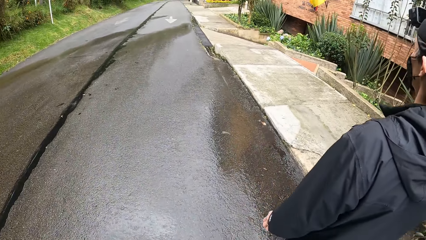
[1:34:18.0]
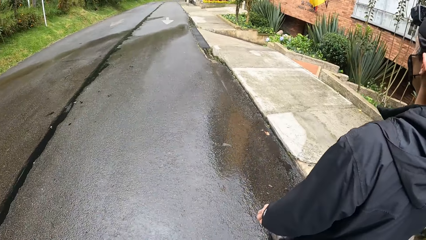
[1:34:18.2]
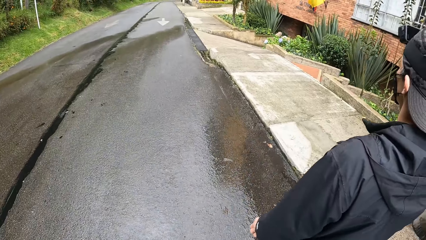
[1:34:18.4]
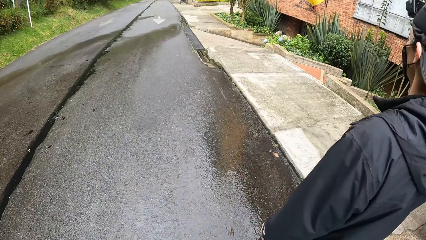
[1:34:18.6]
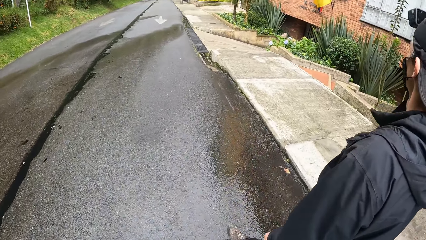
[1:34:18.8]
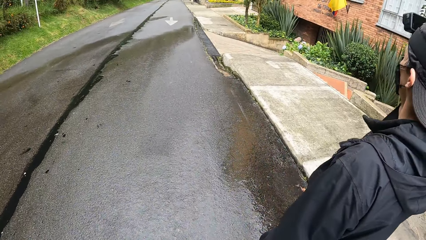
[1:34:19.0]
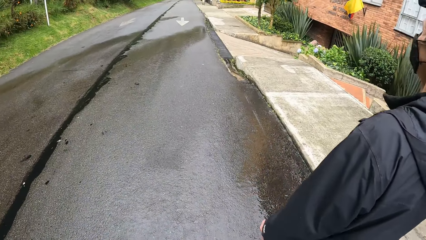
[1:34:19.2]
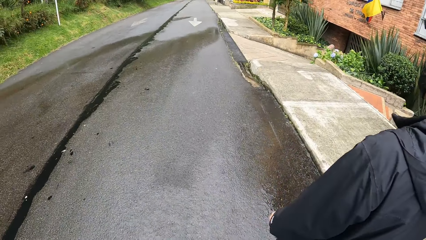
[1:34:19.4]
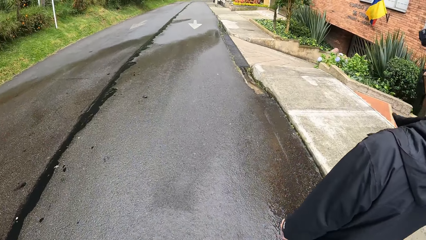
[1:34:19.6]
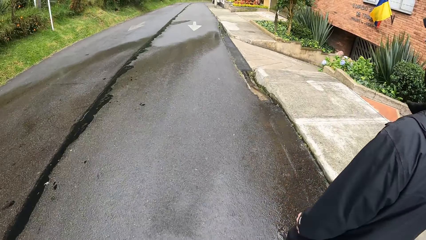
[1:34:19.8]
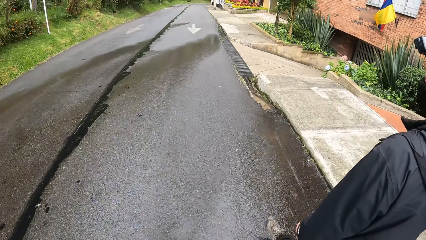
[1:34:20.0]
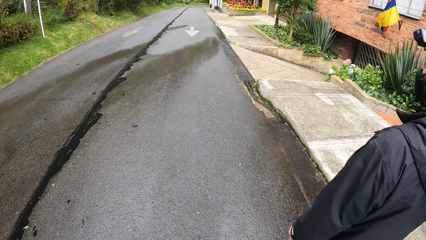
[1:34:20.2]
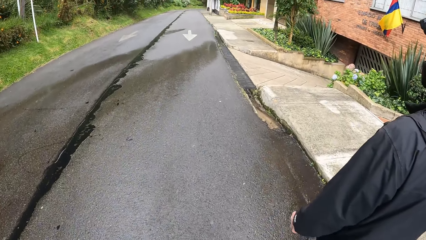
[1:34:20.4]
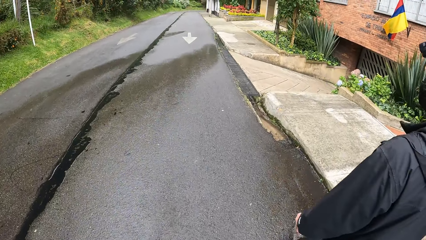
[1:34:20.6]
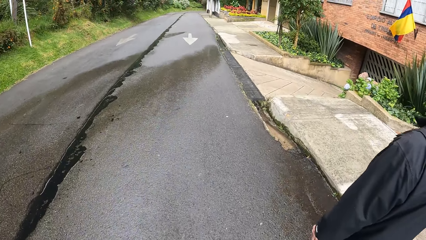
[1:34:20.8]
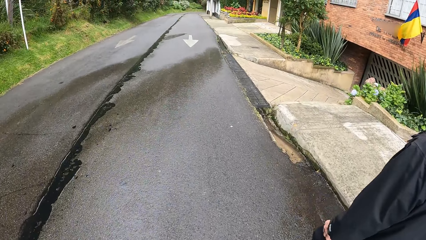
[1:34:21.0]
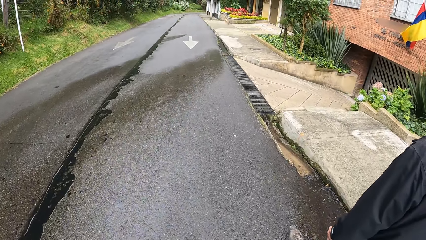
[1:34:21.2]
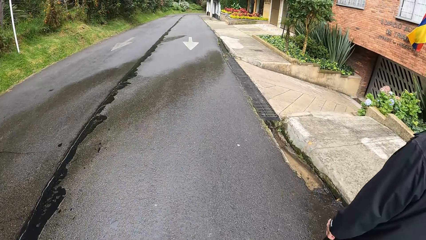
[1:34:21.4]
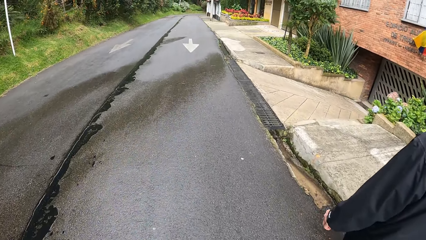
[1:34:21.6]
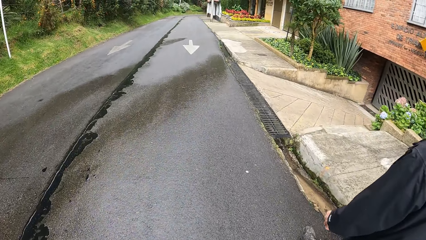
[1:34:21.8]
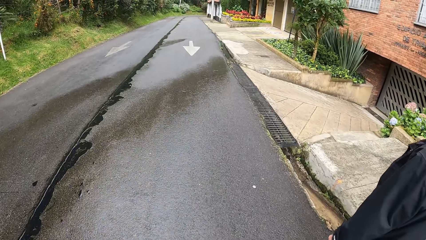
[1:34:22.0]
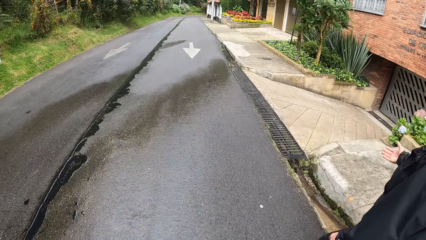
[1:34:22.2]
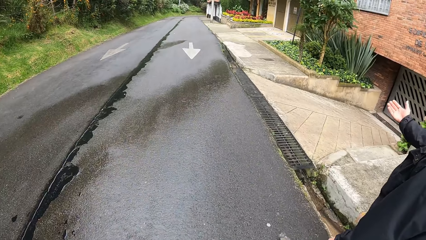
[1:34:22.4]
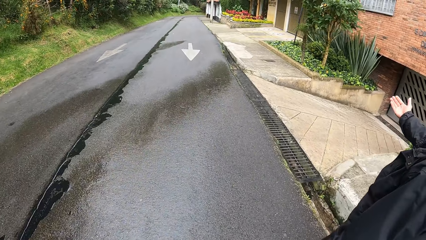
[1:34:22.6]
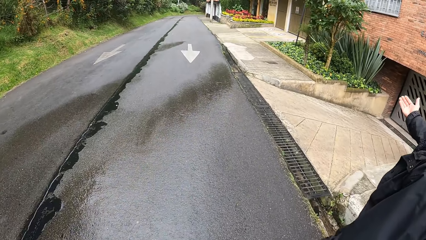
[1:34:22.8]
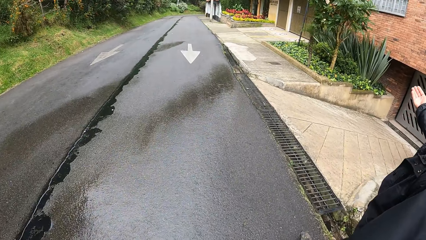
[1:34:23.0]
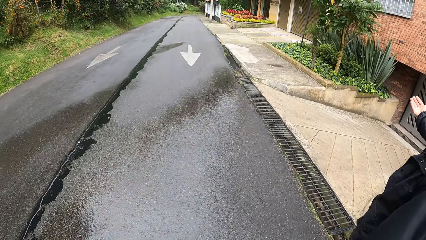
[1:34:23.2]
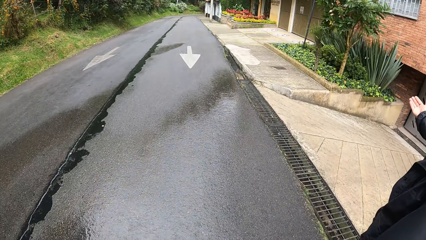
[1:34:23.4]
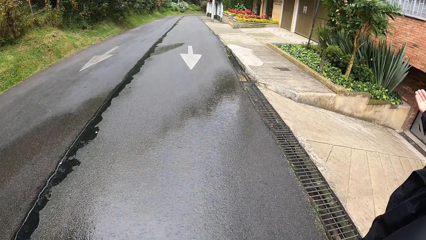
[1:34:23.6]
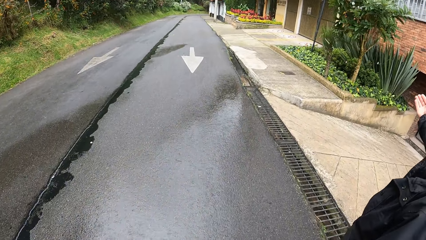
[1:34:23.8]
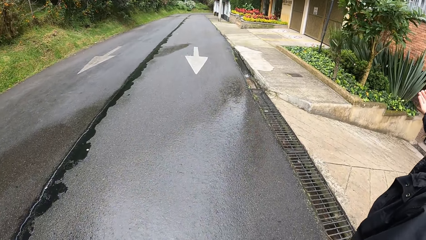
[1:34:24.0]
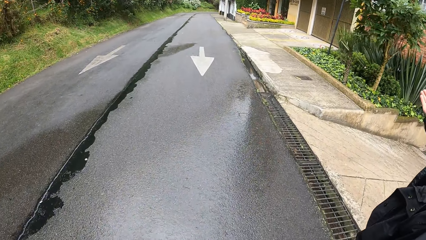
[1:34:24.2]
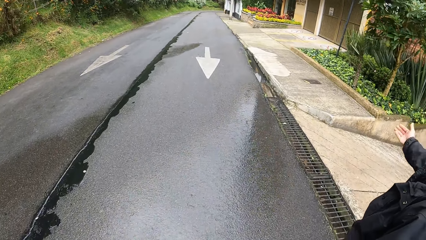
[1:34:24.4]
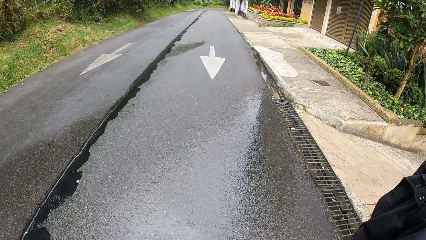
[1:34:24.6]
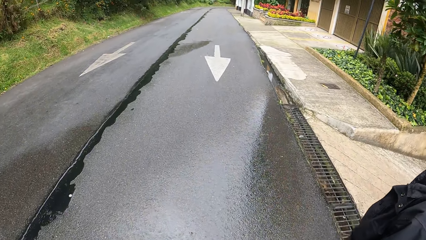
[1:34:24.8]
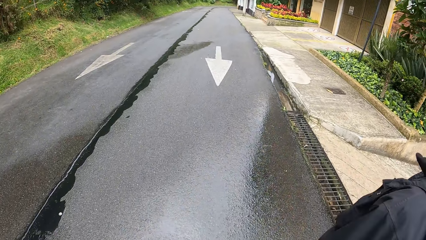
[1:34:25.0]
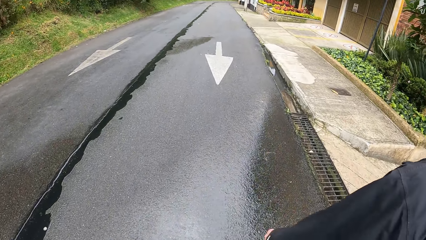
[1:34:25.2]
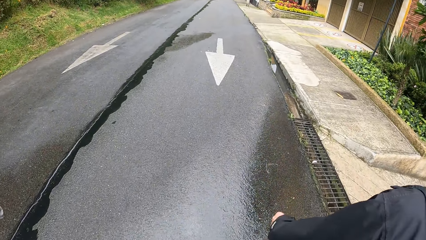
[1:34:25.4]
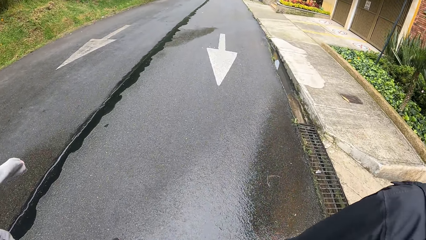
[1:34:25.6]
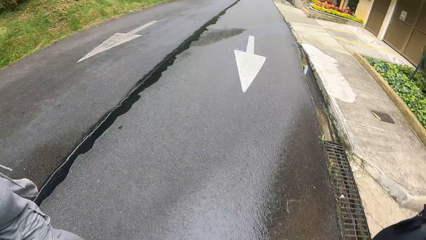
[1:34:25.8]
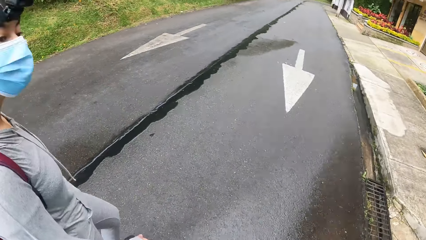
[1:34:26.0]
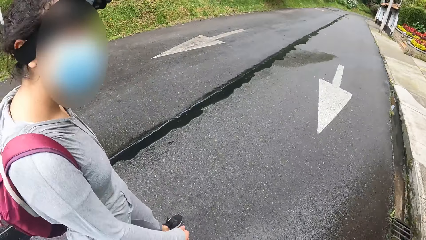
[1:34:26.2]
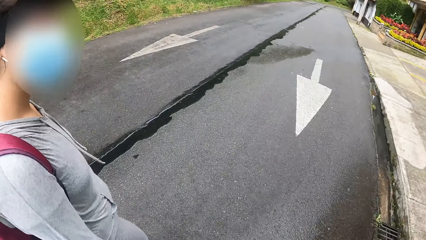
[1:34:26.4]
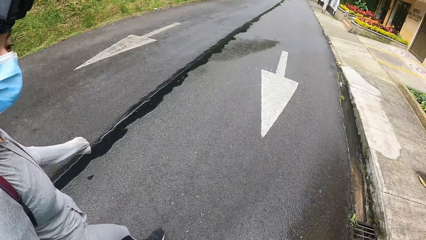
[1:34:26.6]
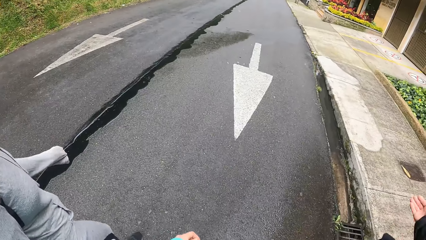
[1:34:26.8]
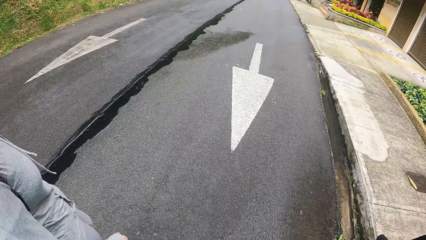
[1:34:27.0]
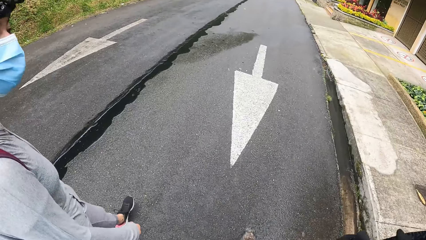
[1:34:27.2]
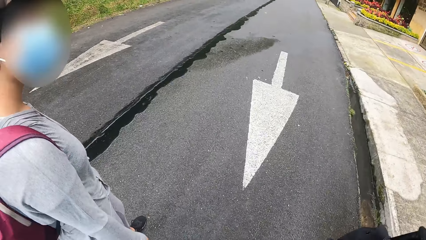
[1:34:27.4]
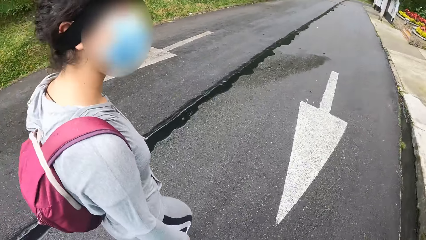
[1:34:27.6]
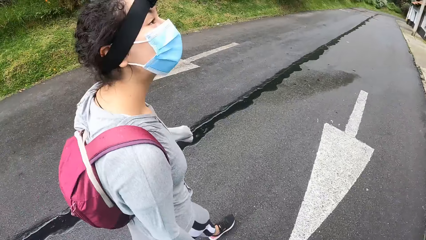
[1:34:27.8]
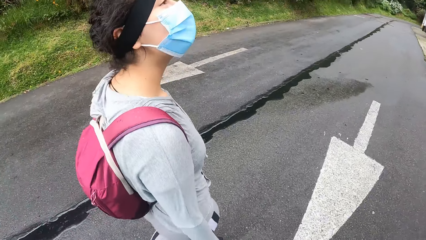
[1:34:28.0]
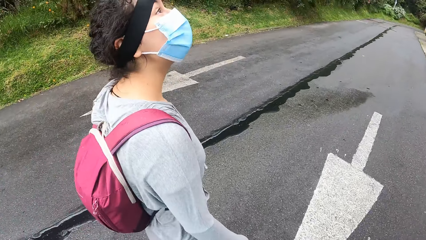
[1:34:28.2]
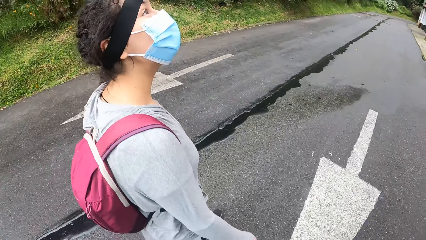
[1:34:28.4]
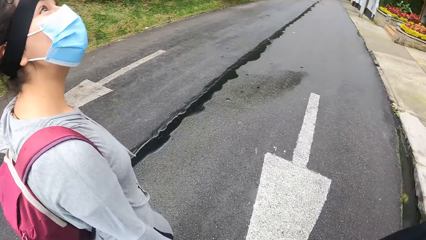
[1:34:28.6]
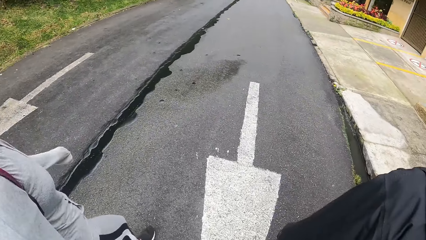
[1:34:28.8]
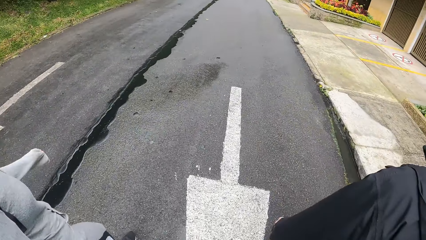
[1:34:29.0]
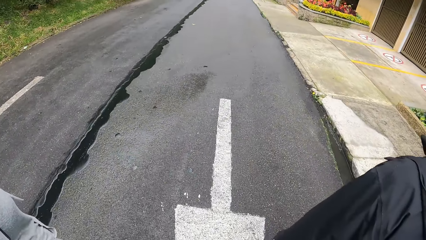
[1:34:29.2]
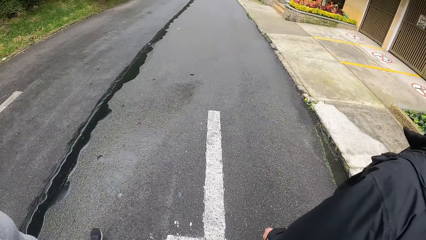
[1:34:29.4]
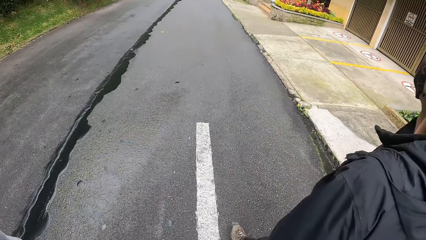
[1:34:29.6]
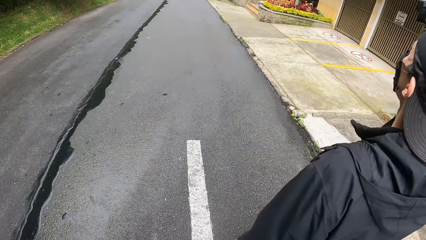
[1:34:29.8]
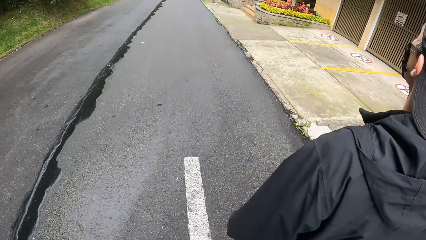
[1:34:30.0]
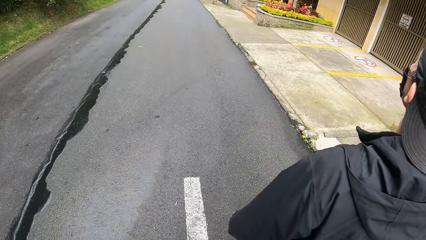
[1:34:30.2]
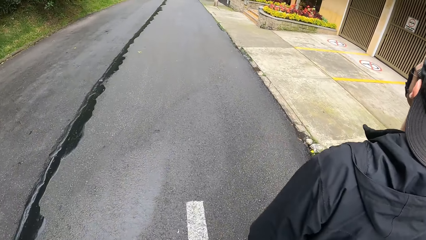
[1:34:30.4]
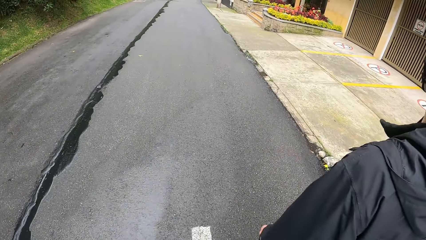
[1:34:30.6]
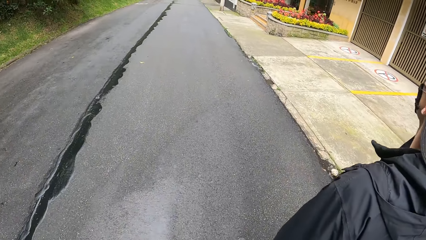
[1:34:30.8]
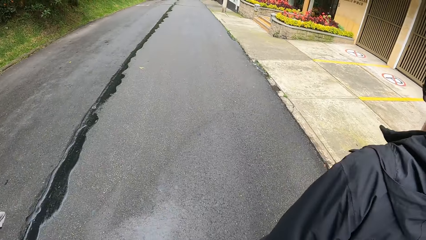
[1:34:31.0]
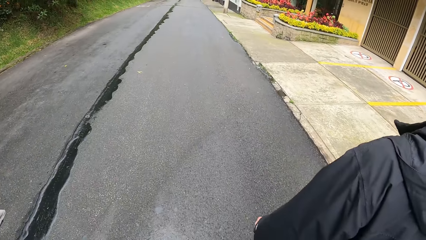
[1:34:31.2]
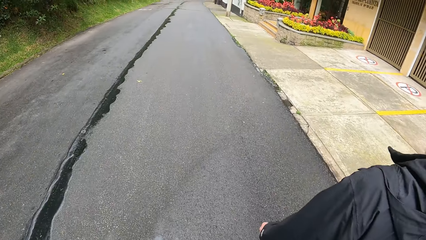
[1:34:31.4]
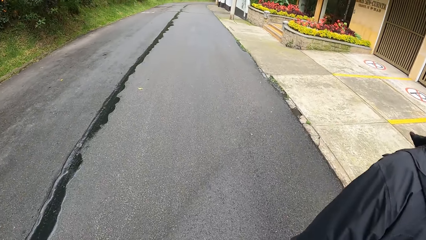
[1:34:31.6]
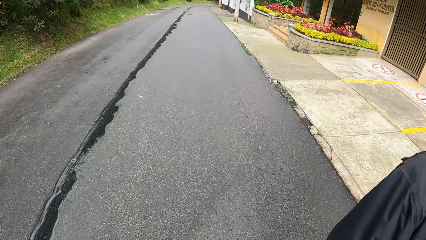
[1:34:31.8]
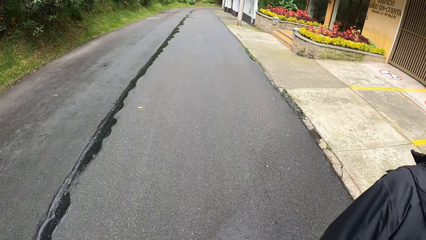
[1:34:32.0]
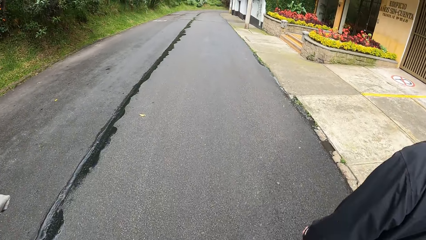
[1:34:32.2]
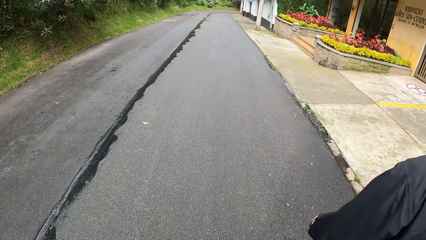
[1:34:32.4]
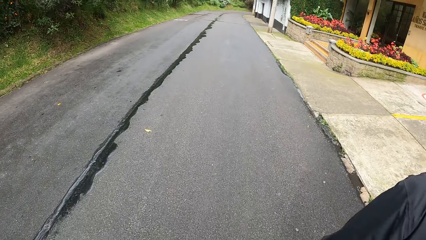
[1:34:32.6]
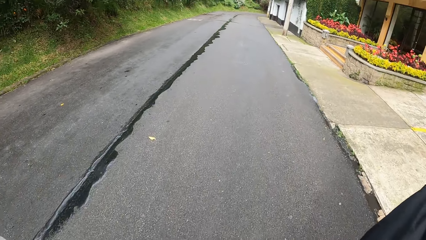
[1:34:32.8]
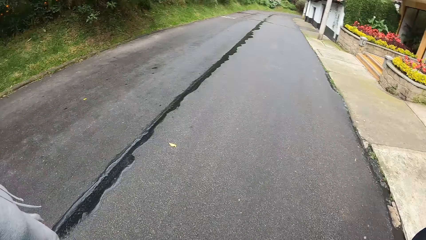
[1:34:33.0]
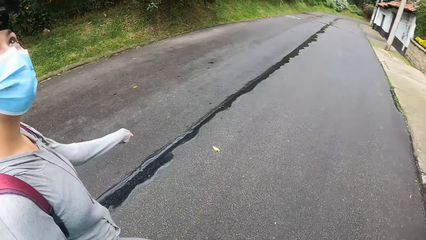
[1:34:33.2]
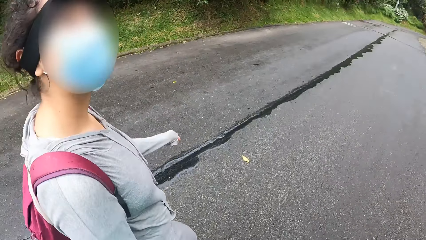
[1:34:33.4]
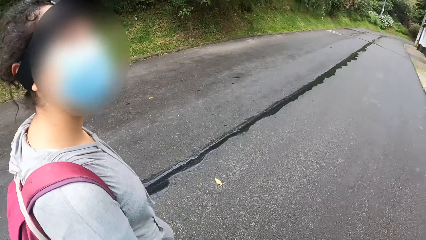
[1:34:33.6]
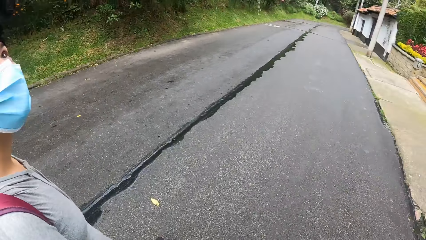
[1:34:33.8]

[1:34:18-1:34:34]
The man points at the plants. The camera wearer looks around. The woman stares around. The man walks around. The camera wearer moves around.
